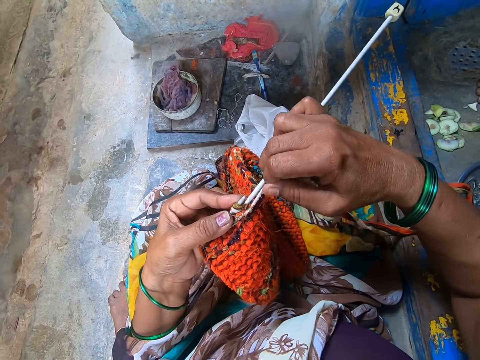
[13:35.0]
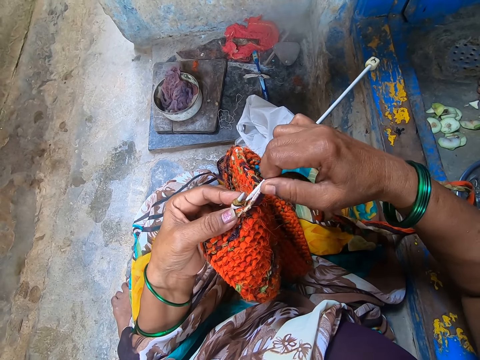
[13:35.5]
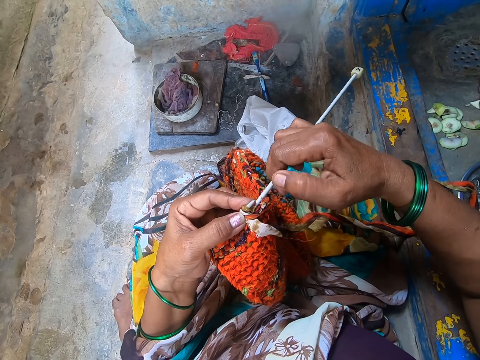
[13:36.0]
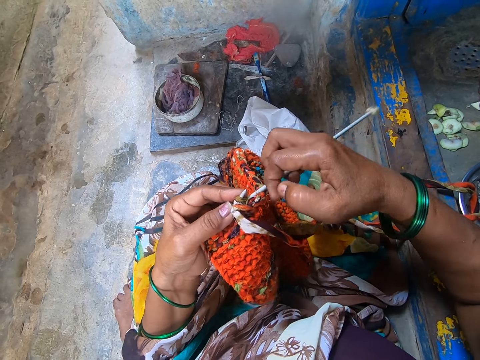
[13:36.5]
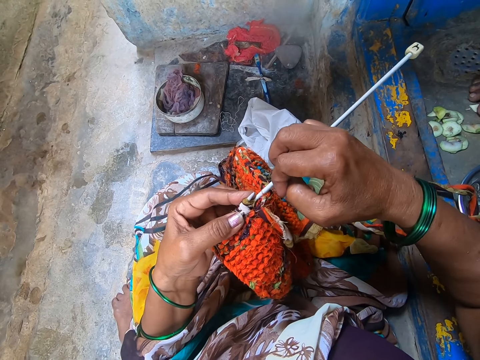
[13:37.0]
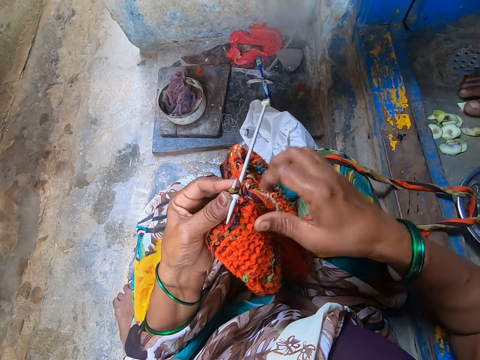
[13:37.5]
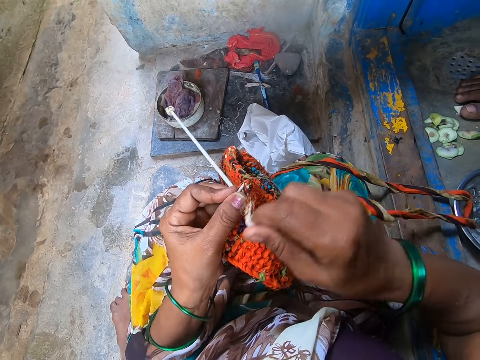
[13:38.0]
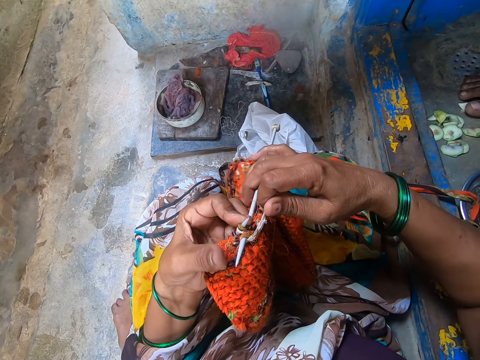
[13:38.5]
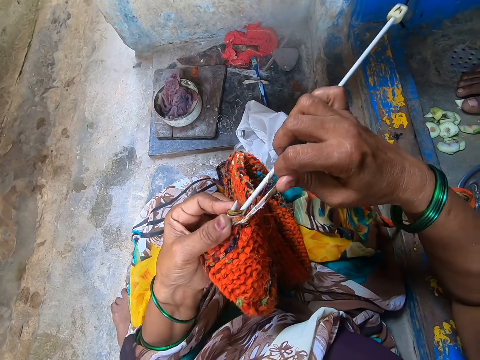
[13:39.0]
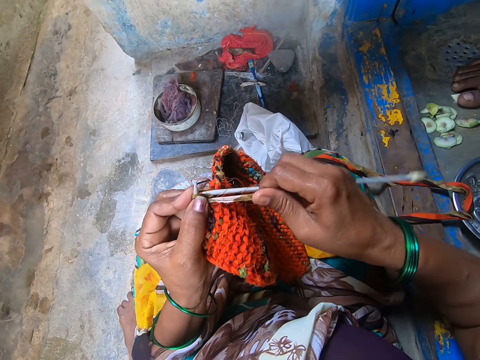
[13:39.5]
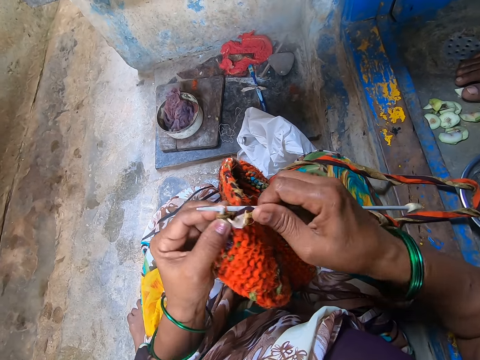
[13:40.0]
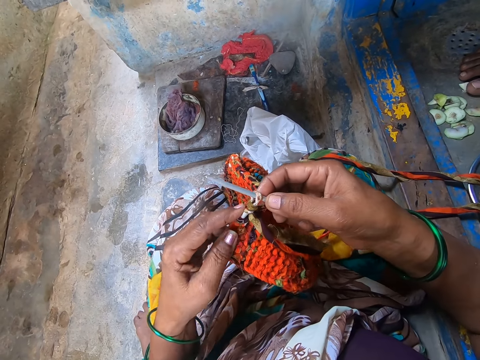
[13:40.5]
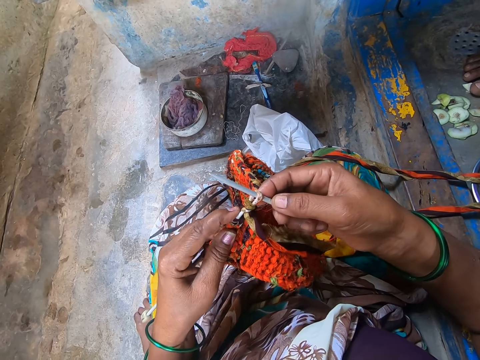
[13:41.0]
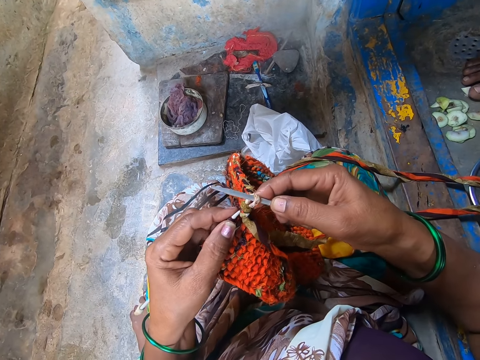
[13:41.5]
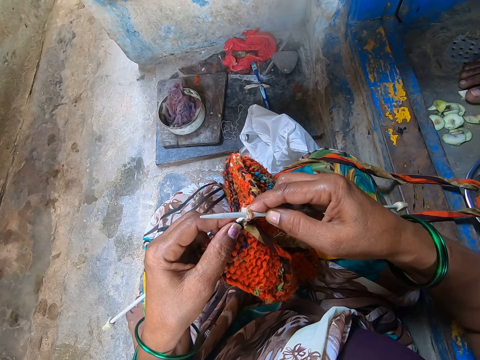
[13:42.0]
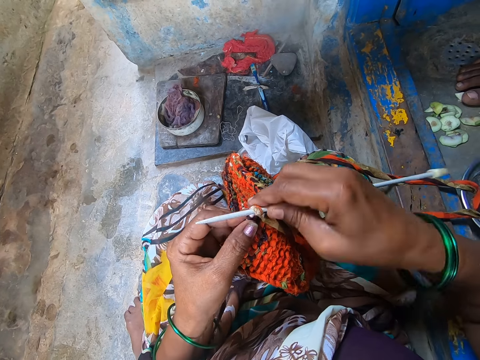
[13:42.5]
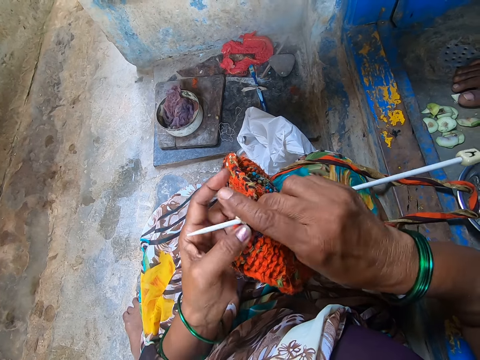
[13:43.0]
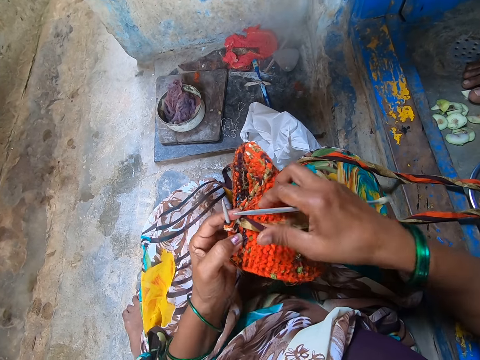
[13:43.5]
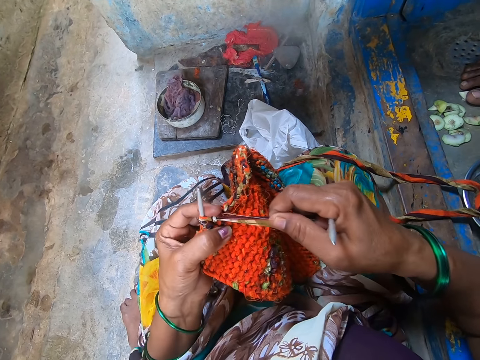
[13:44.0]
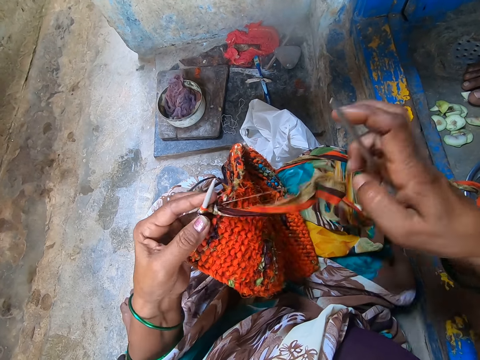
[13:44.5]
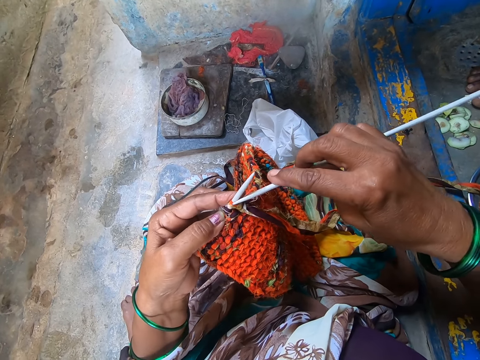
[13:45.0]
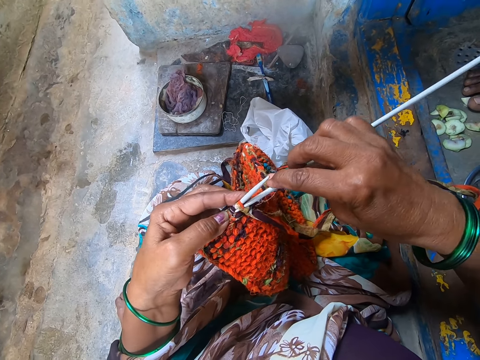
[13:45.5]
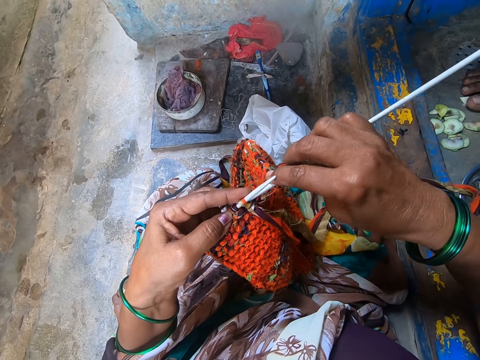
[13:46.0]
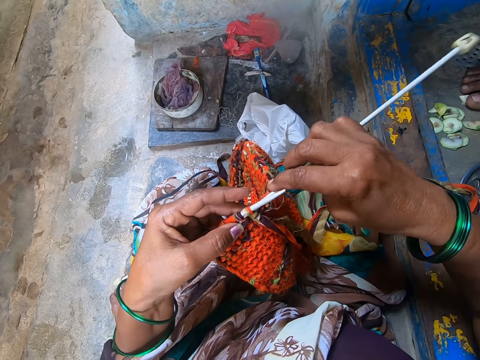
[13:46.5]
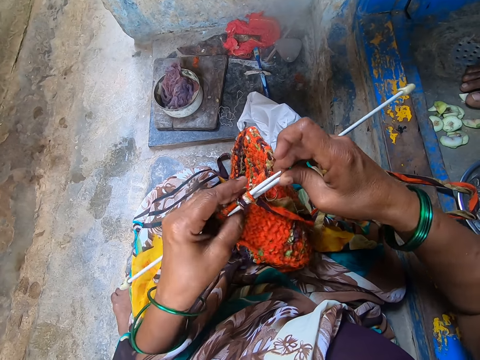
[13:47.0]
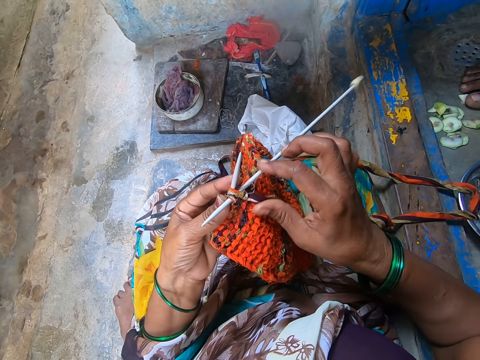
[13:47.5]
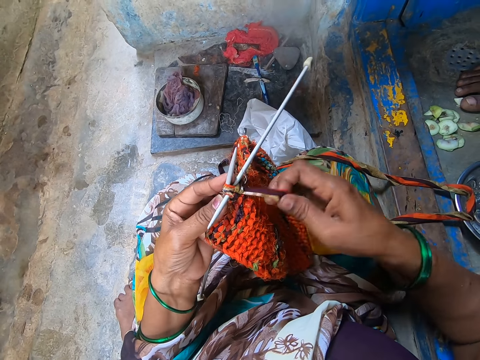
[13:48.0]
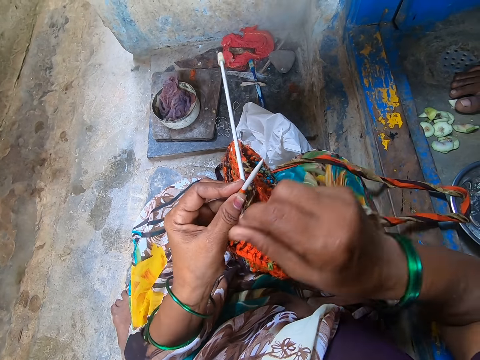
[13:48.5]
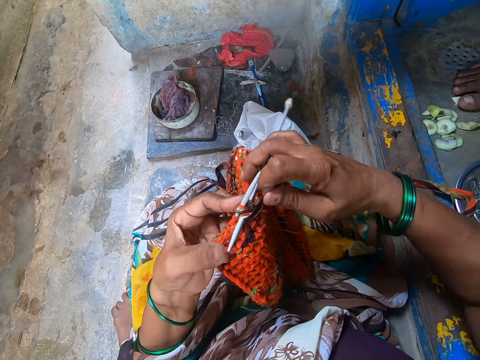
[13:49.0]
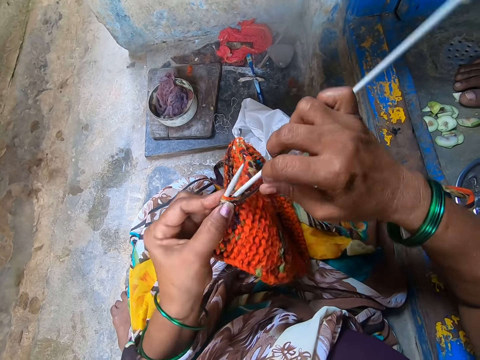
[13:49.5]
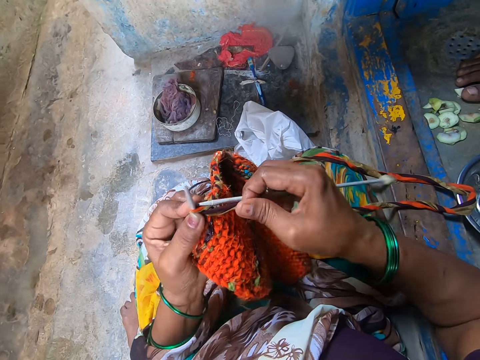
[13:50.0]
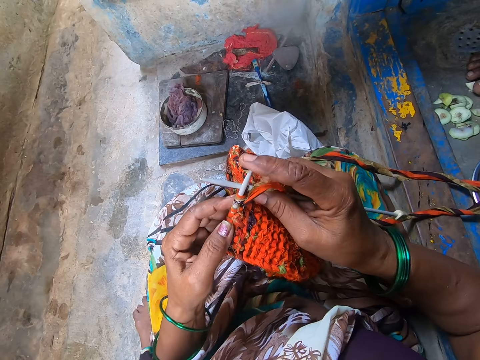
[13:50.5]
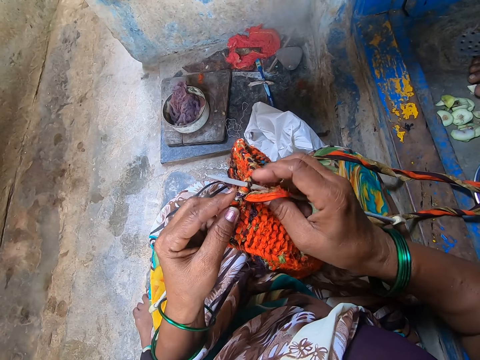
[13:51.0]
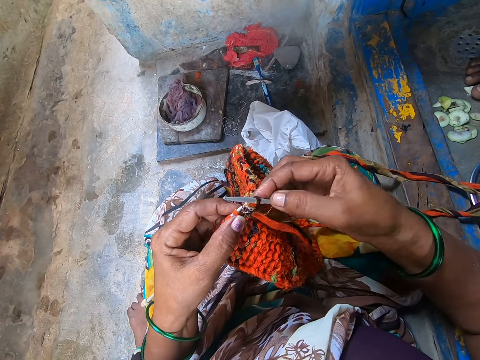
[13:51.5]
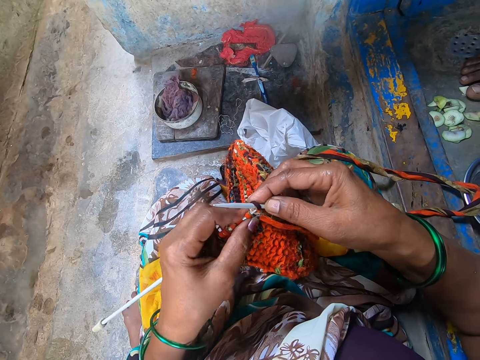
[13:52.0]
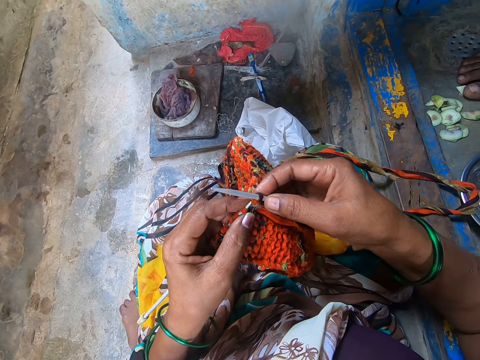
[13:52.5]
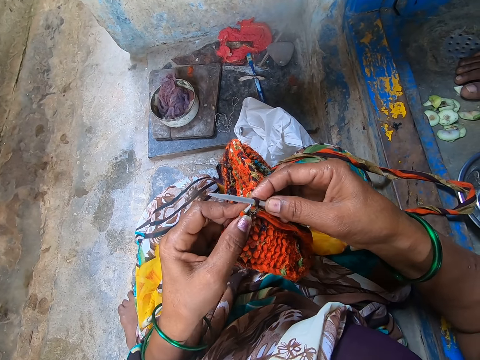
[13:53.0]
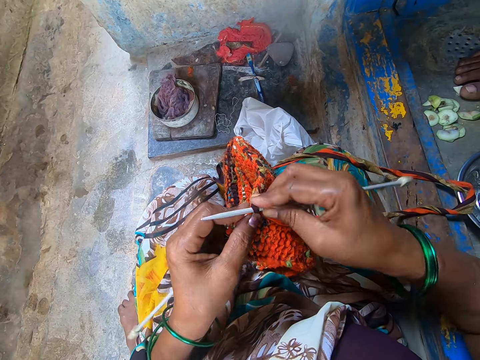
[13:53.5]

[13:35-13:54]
The camera wearer knits a cloth. They hold a yarn in place. They knit the cloth.

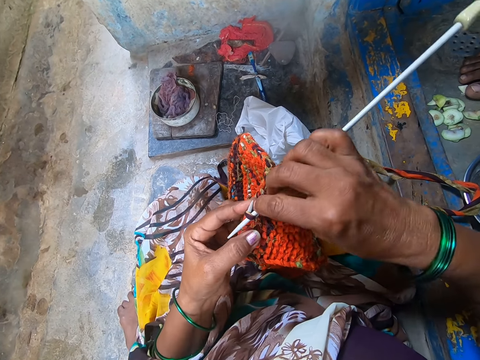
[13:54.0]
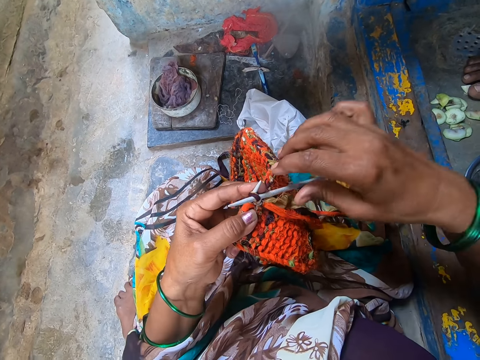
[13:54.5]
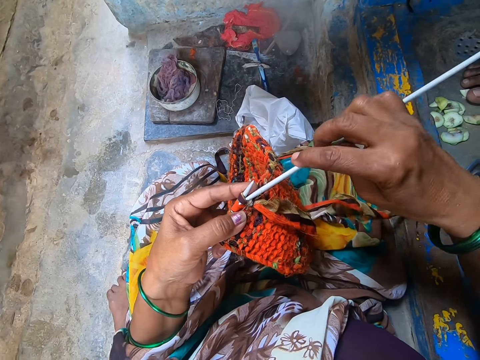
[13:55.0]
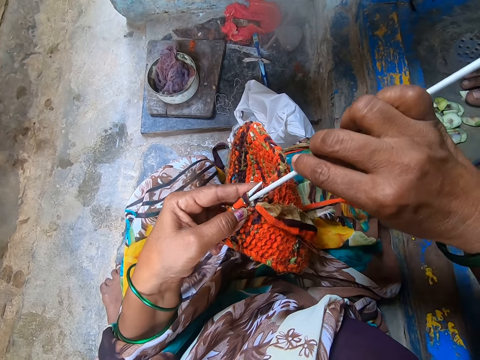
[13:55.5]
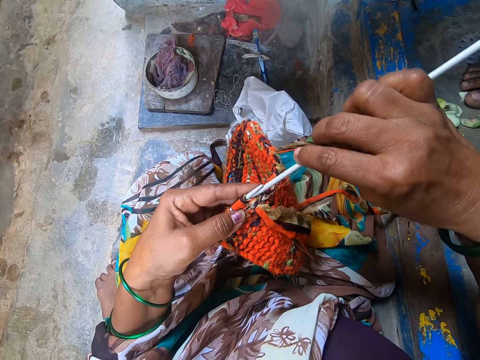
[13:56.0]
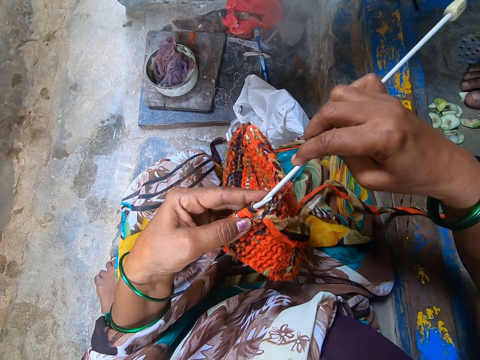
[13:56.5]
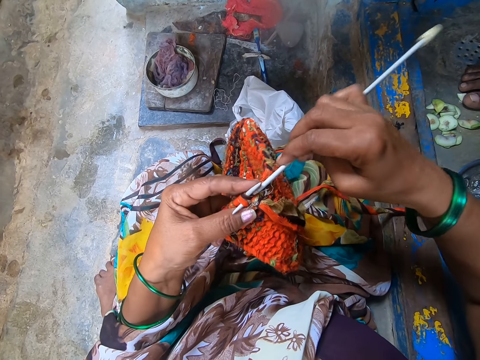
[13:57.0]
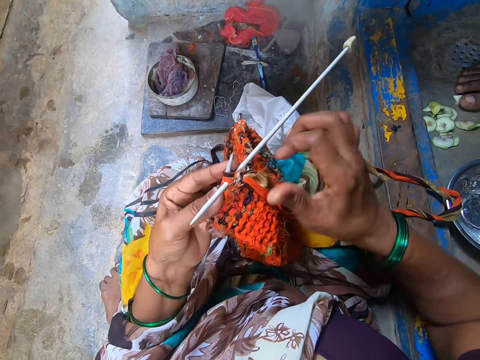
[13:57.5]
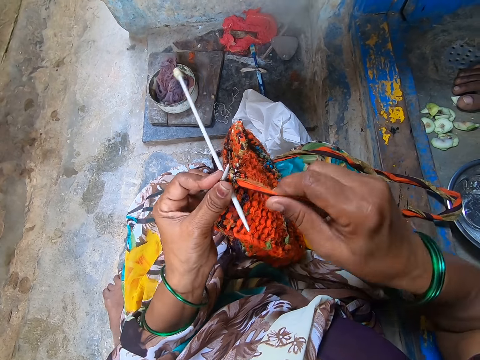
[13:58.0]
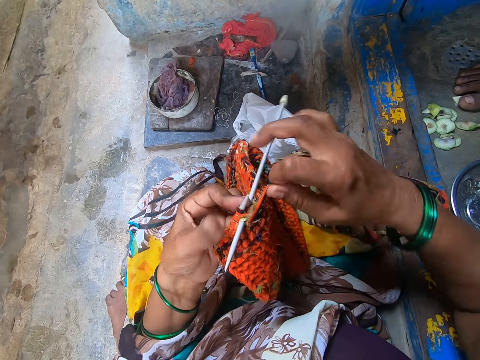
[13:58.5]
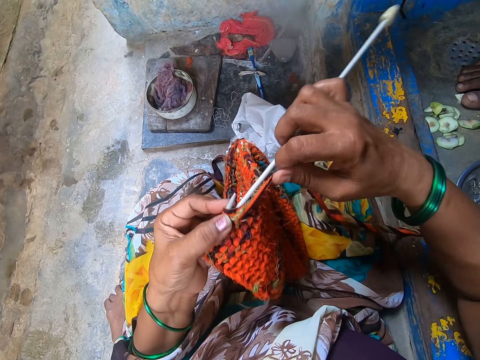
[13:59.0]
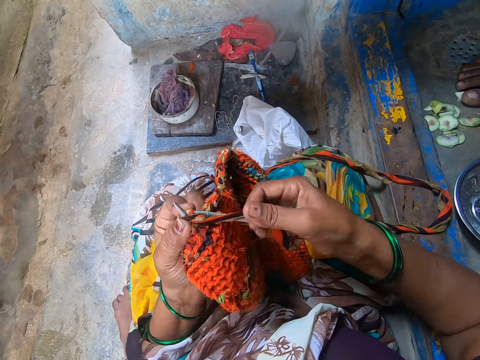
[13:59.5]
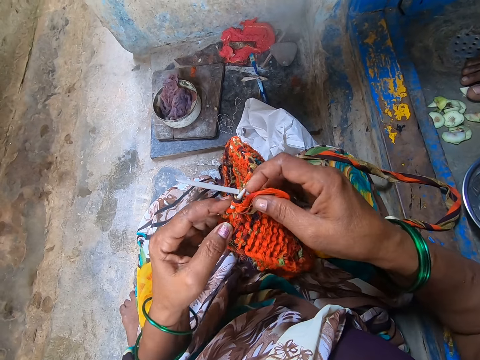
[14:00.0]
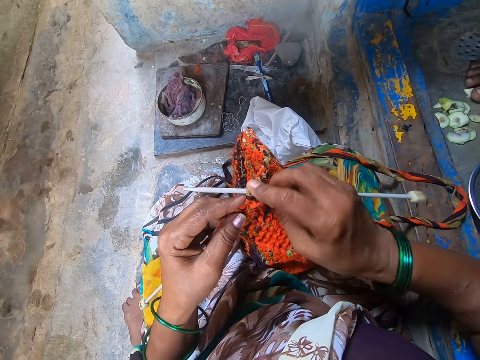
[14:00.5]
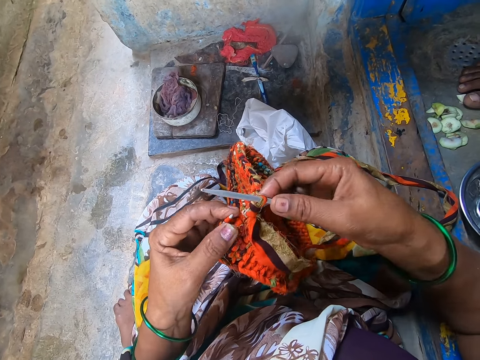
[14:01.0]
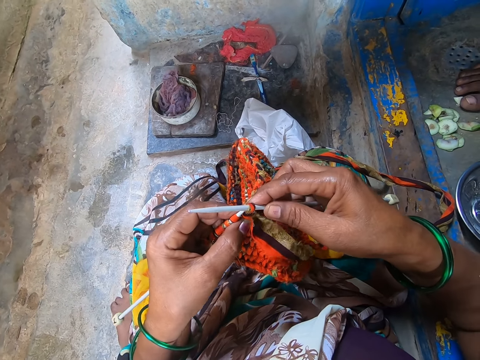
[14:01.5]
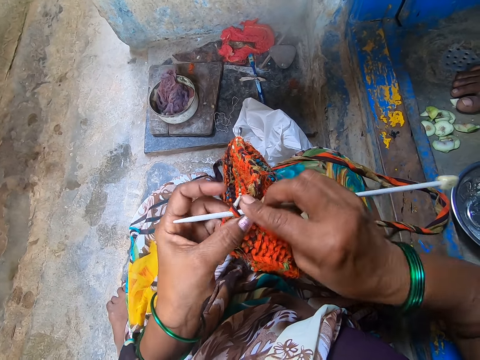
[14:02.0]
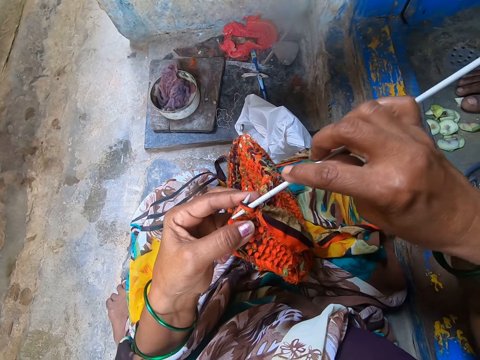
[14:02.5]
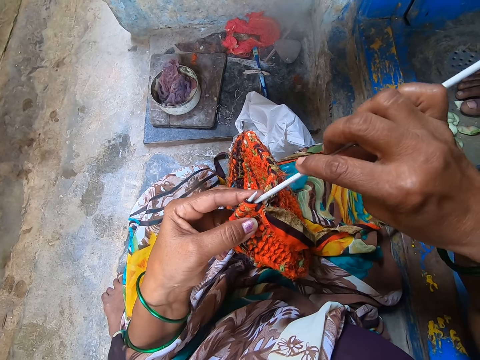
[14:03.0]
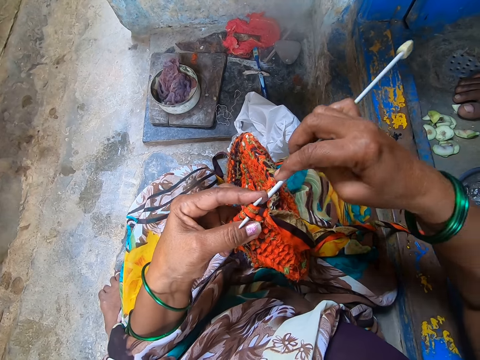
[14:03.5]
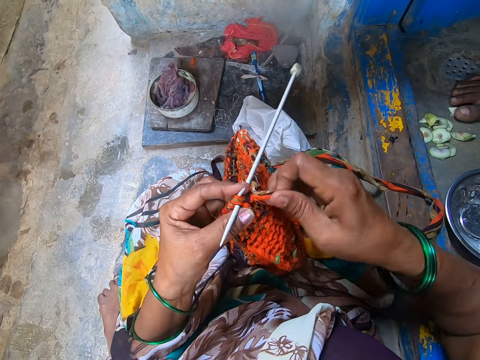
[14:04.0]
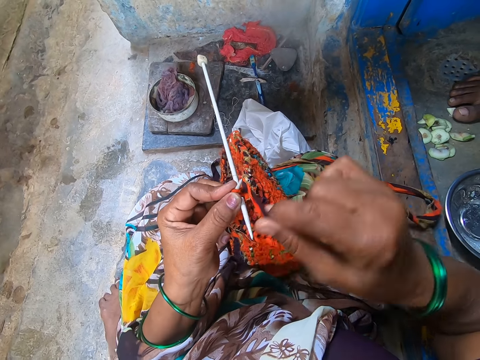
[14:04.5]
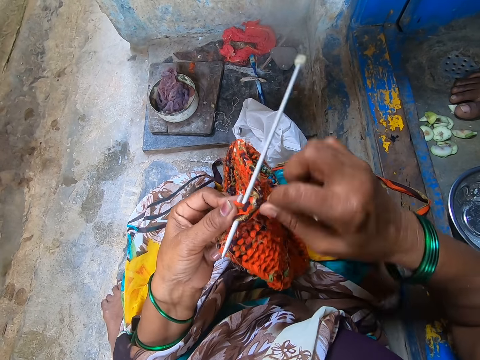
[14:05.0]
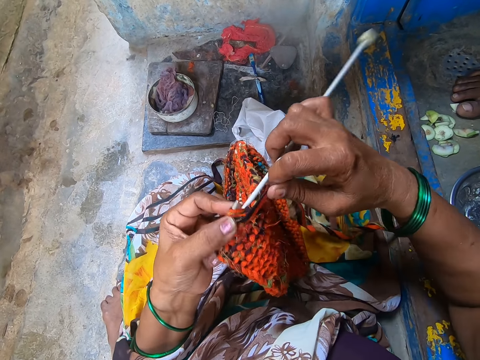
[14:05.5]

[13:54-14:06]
The camera wearer holds a yarn in place. They knit a cloth. They hold the yarn in place.
